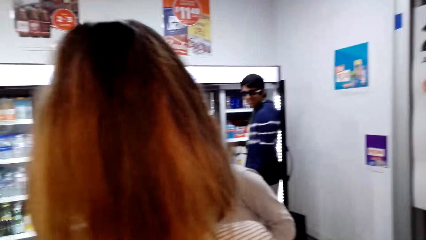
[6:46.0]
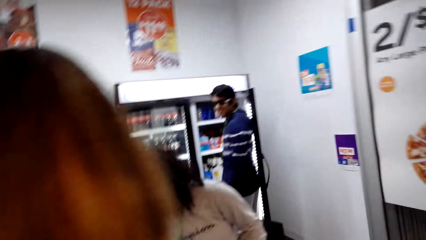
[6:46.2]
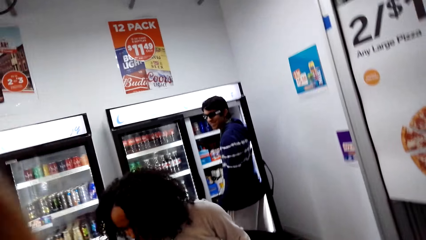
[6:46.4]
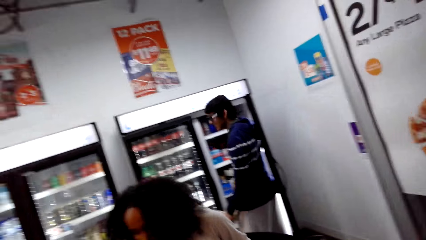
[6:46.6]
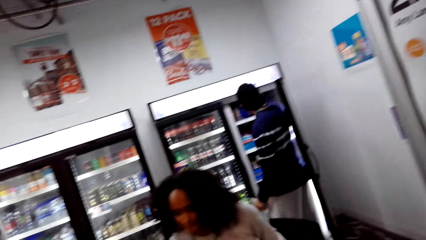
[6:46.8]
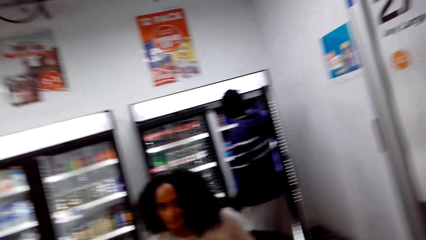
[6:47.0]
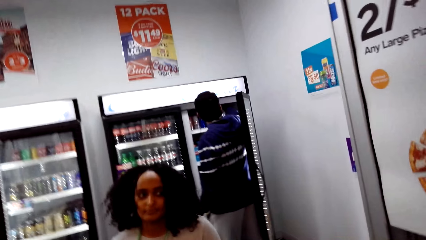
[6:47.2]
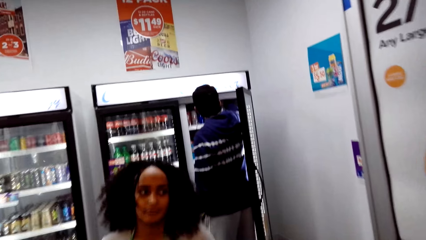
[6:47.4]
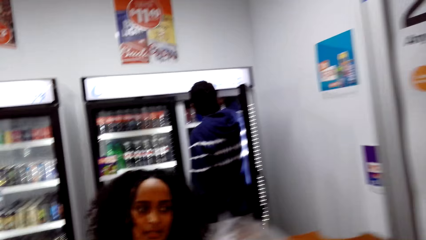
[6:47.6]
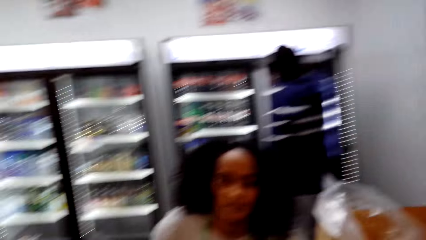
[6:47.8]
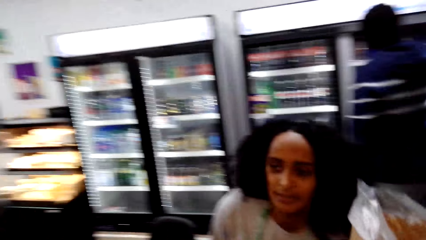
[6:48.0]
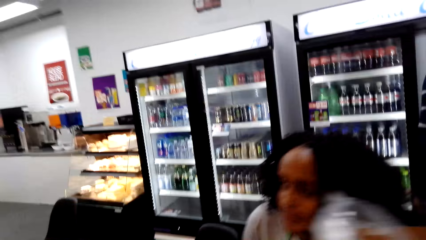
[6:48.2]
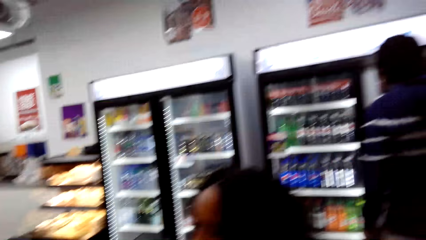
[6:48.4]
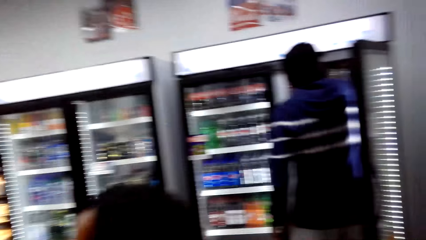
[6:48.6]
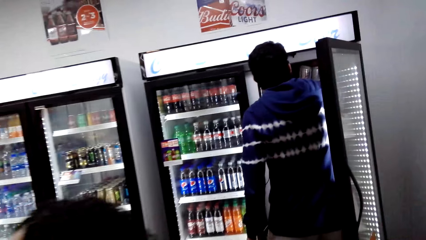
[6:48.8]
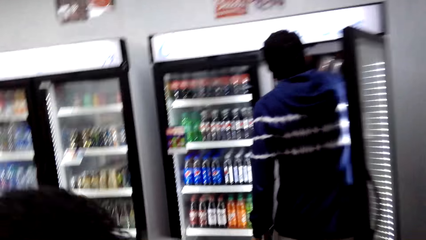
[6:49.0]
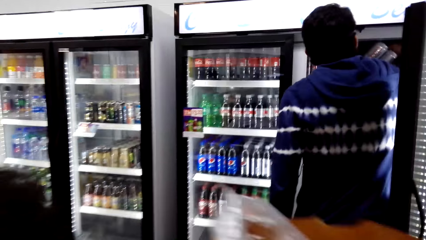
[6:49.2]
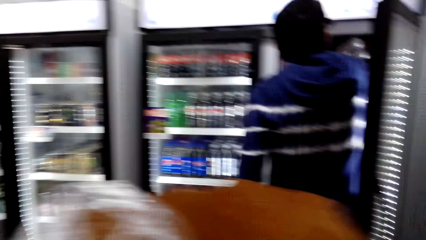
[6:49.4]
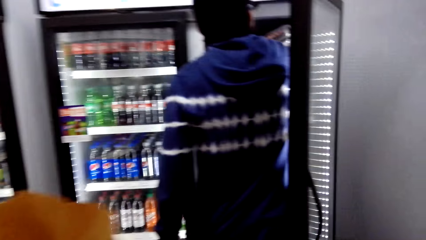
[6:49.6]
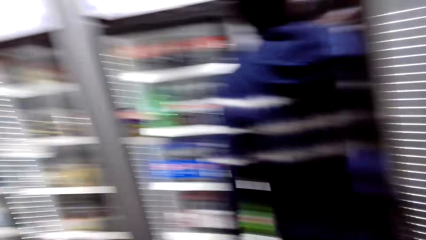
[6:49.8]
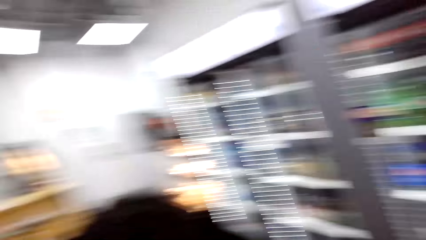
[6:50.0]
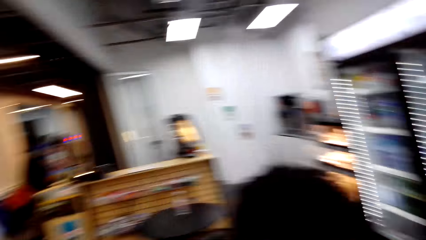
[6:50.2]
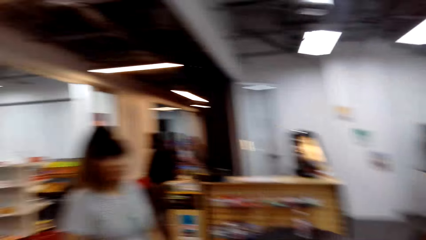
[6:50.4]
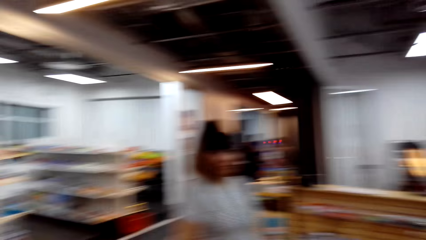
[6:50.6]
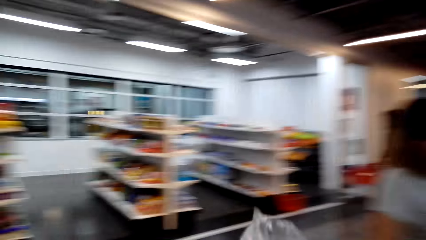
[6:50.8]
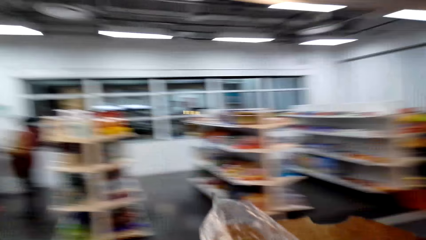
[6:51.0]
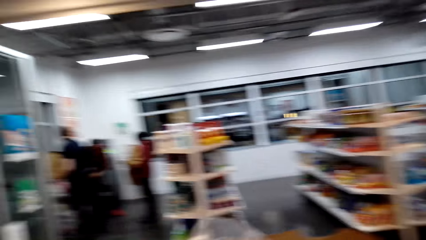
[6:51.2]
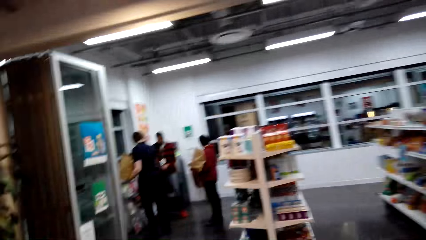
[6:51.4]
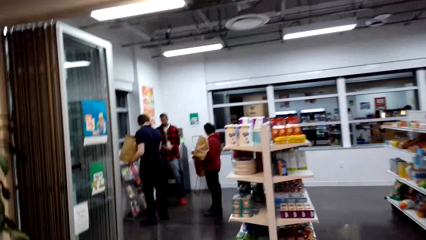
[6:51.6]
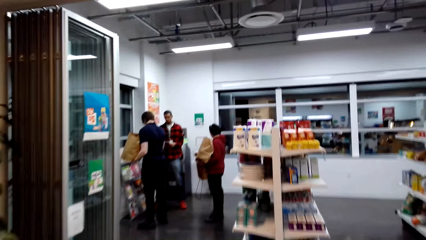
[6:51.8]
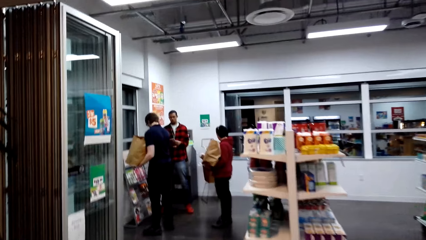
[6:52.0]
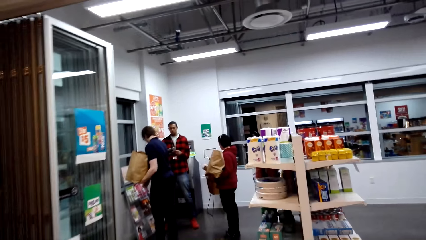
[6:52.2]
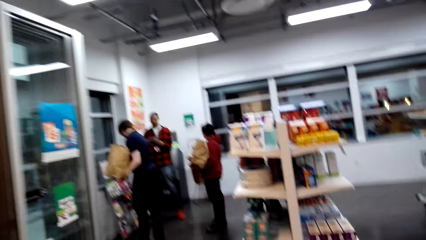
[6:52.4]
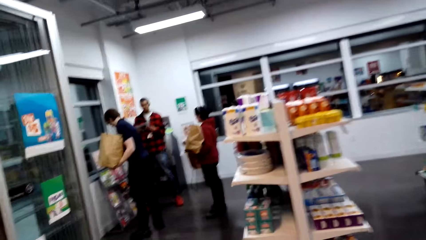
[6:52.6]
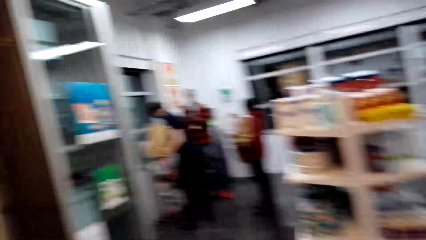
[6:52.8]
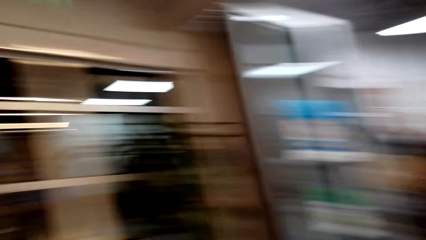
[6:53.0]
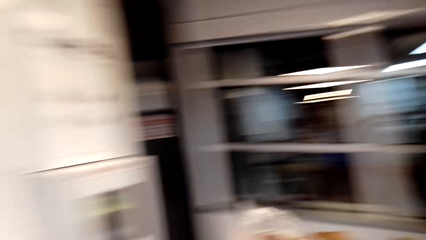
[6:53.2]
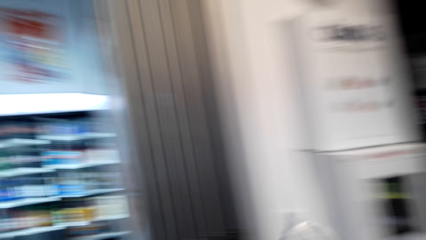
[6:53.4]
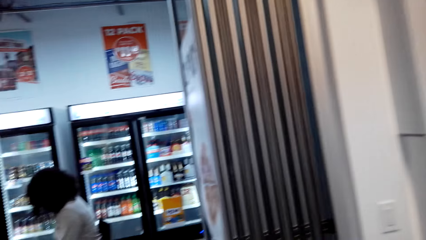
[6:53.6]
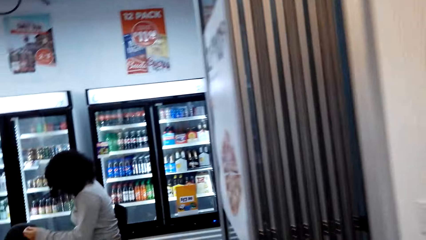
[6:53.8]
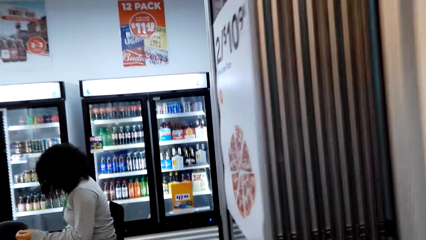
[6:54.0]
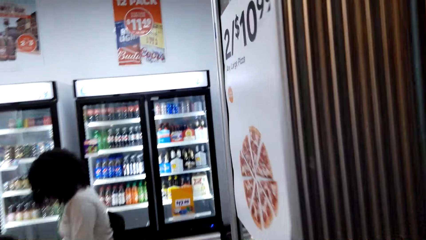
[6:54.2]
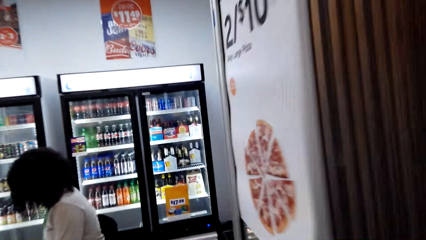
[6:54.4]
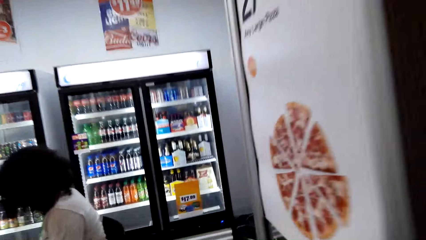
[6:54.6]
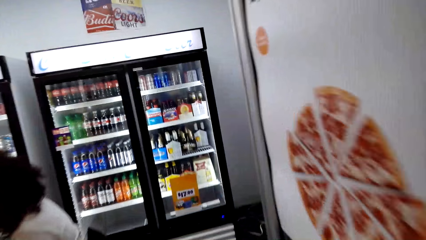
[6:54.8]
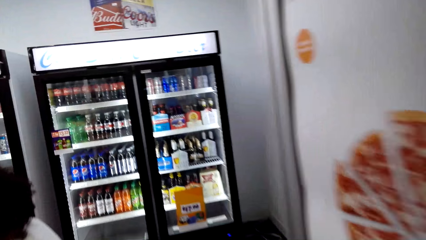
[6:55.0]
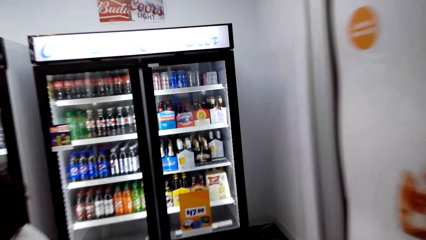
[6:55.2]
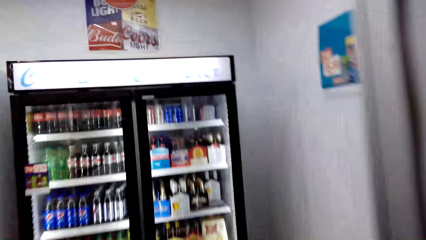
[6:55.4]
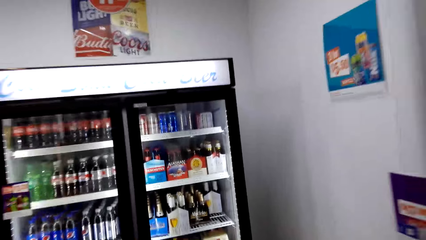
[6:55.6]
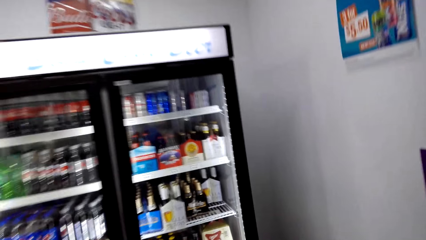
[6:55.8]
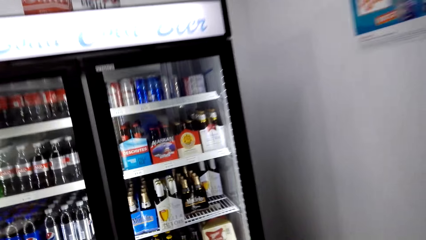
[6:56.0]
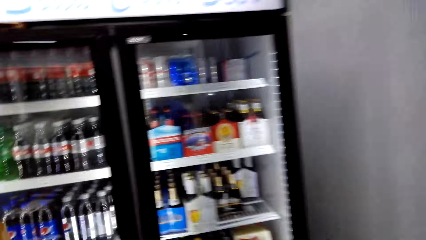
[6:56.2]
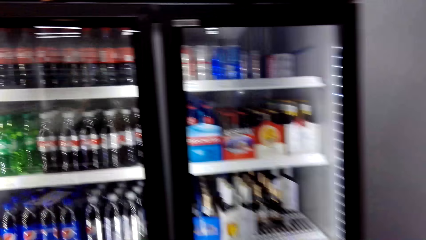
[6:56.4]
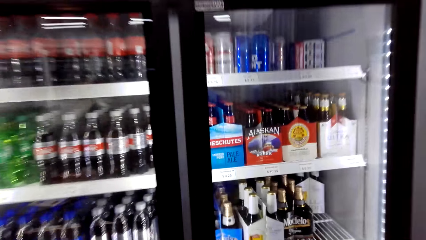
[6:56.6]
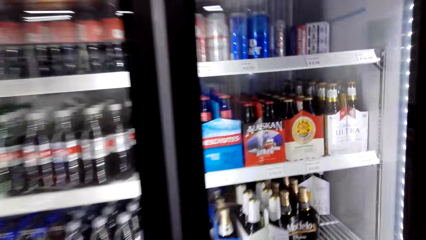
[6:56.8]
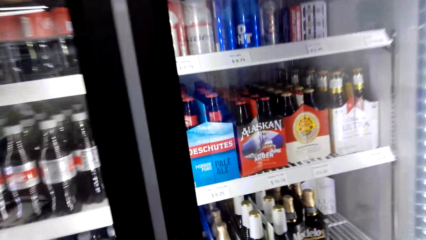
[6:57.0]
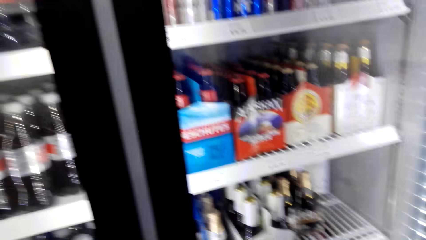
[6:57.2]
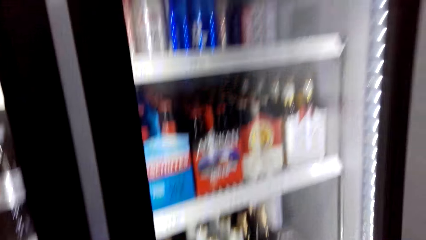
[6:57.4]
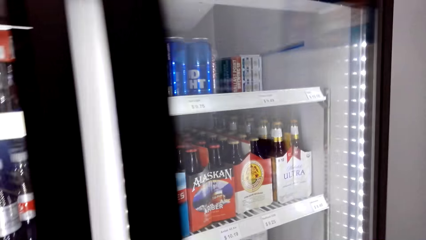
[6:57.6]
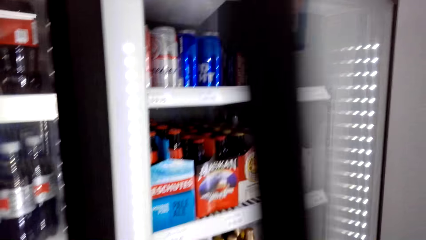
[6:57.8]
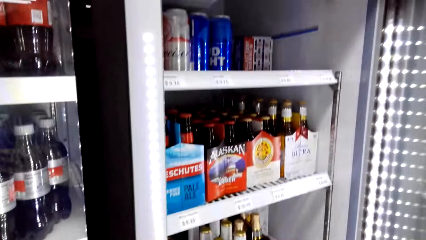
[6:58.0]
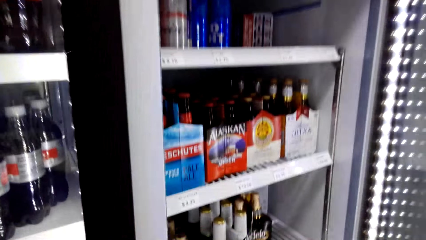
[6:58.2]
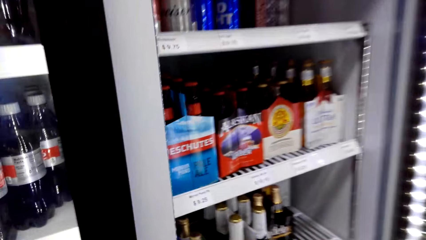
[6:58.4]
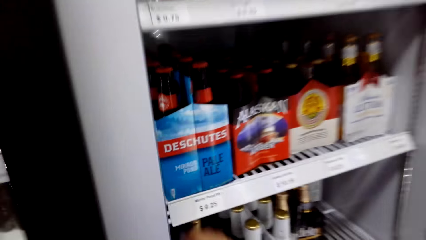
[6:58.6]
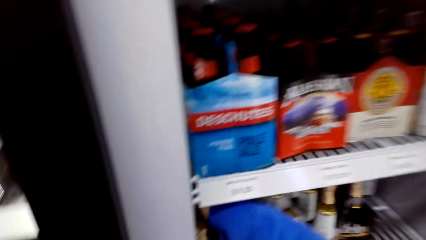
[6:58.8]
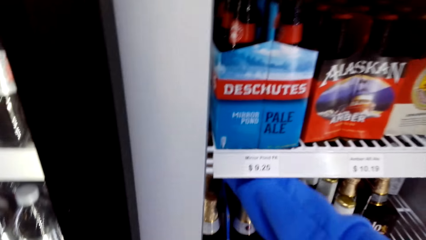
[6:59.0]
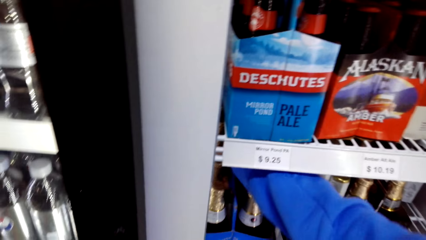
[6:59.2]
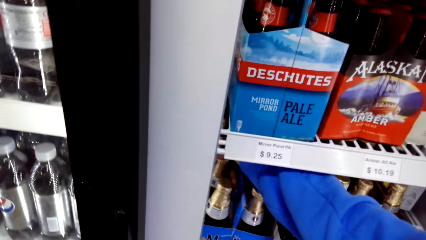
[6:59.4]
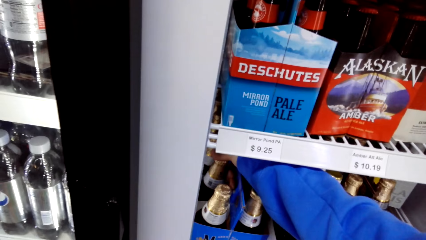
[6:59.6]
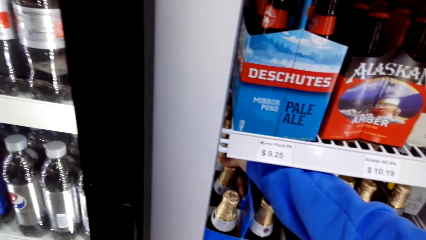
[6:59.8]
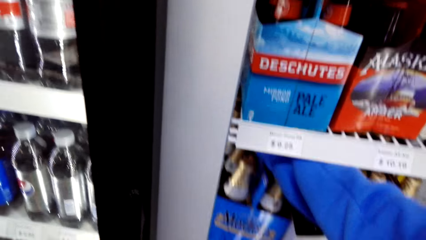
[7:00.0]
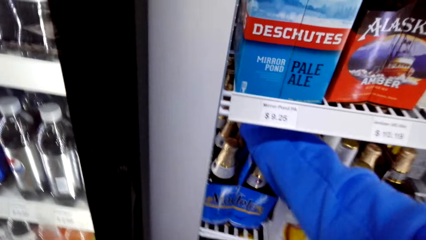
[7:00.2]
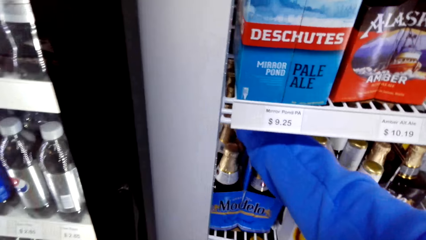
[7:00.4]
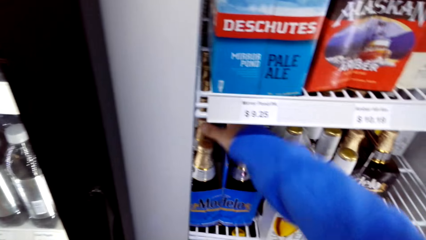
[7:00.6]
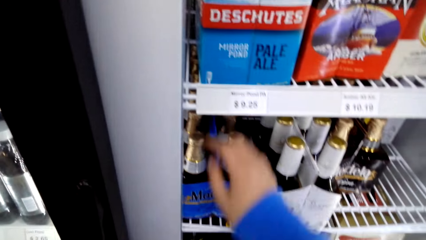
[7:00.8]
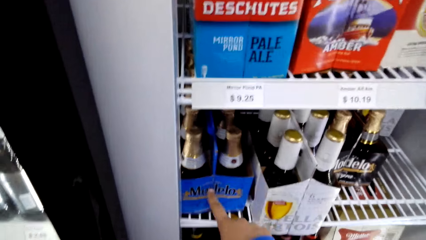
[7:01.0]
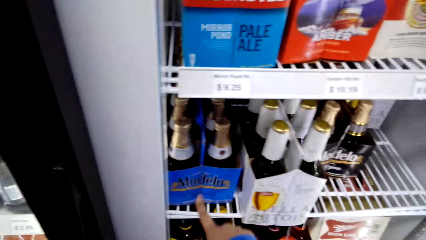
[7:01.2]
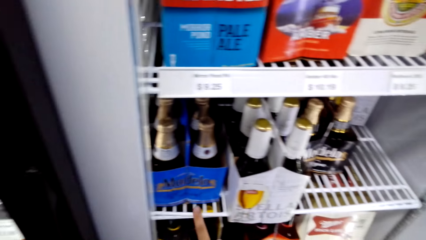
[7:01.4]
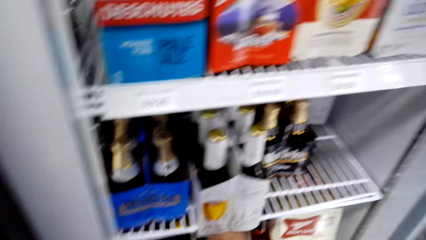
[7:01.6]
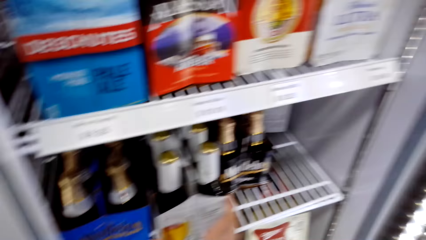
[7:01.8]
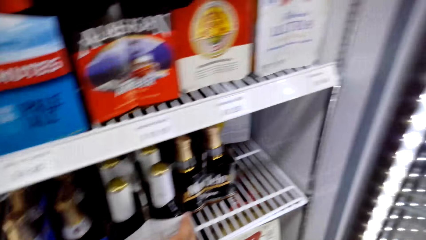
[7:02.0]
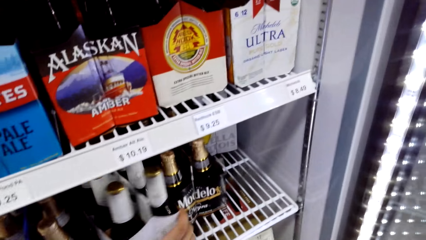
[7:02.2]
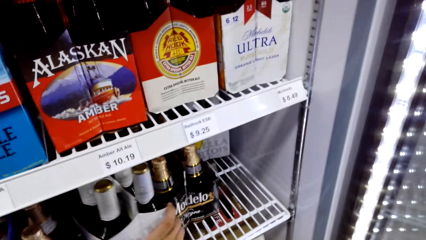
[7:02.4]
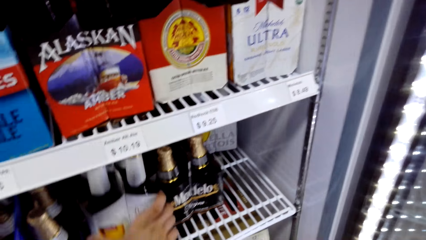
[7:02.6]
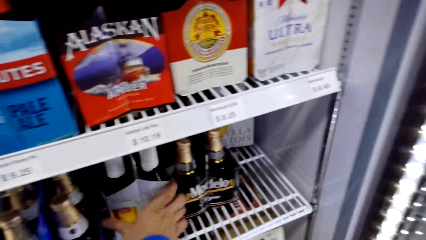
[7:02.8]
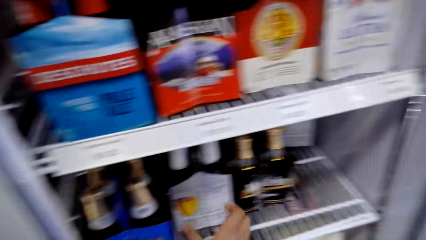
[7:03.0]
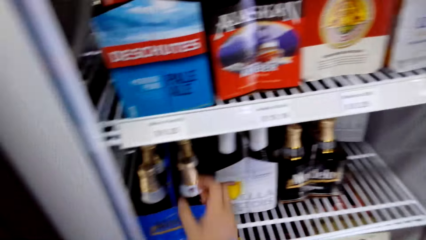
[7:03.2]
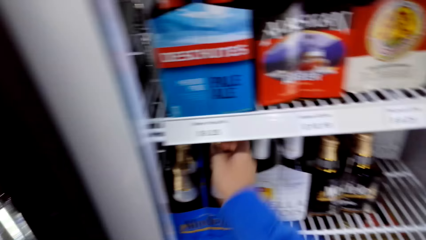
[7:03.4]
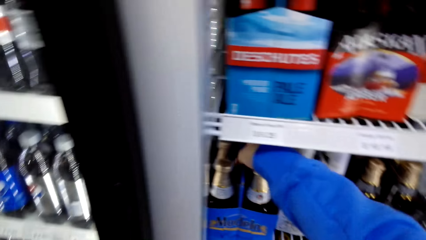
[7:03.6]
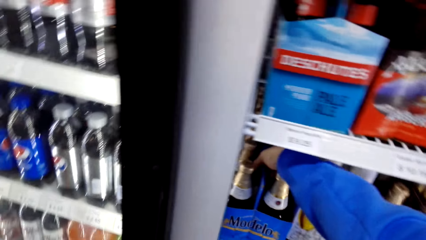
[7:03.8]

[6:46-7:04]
The camera wearer walks to the table. They look around. They walk around. They turn around. They walk toward the fridges. They open the fridge. They pick up the modelo beer and put down the modelo beer. They touch a dozen modelo beer. They move the beers in the fridge.
